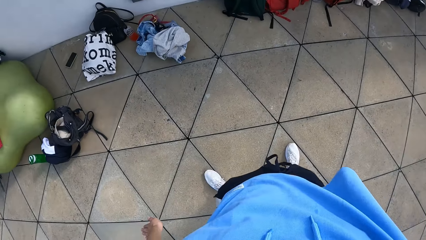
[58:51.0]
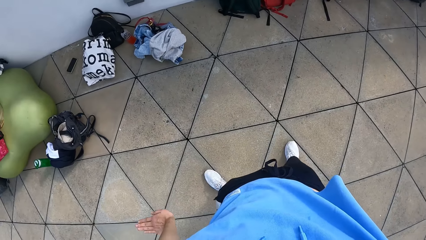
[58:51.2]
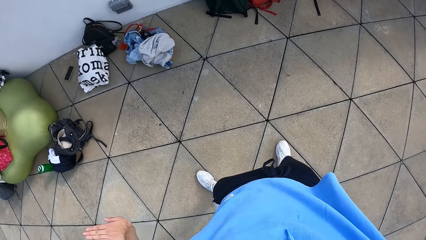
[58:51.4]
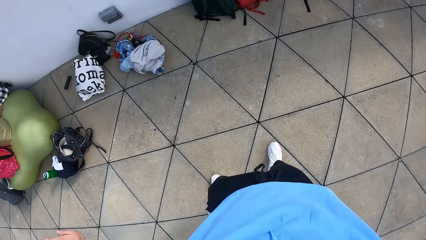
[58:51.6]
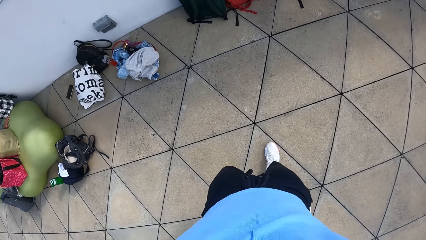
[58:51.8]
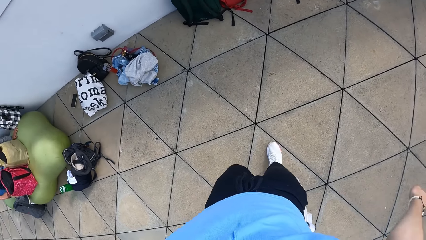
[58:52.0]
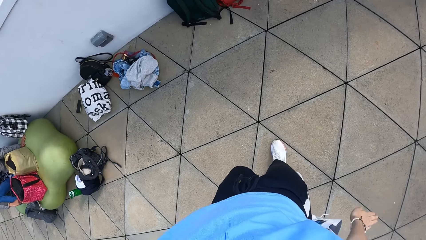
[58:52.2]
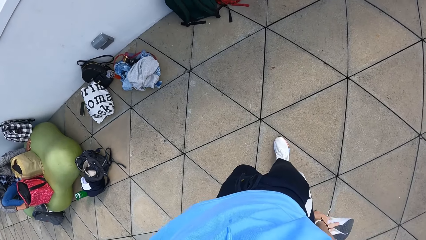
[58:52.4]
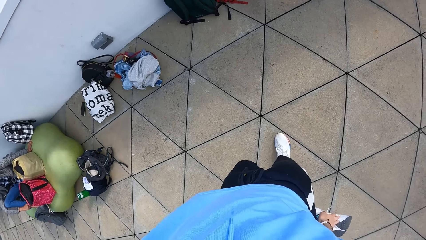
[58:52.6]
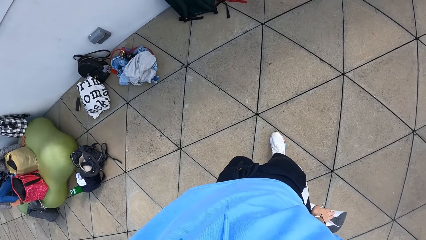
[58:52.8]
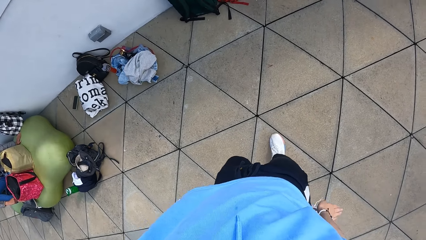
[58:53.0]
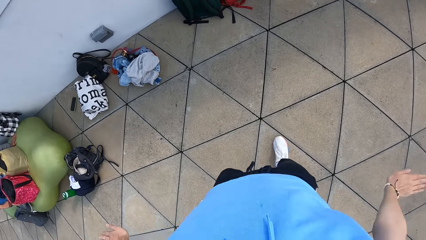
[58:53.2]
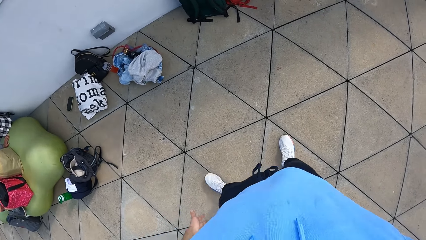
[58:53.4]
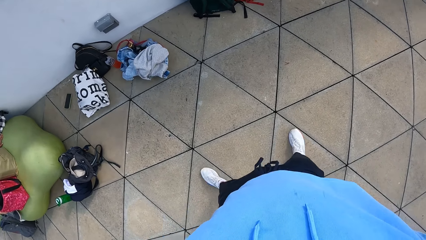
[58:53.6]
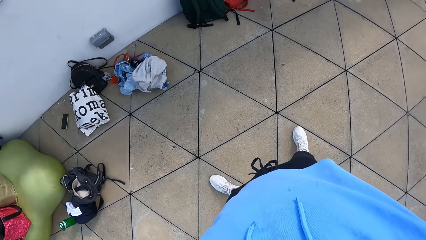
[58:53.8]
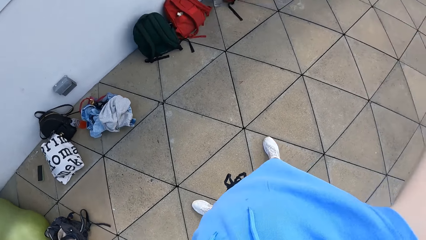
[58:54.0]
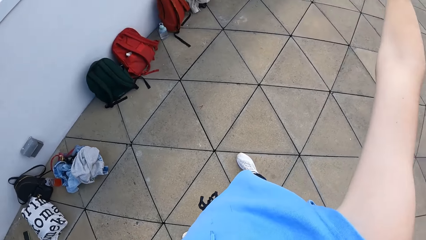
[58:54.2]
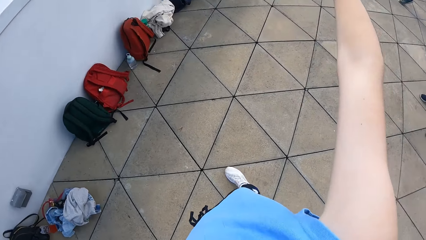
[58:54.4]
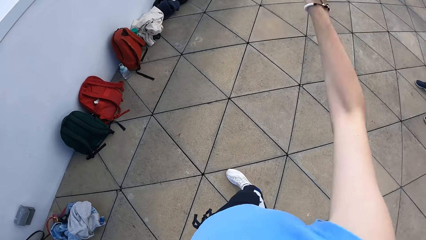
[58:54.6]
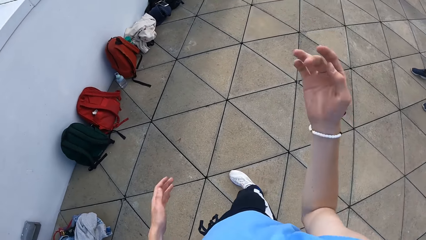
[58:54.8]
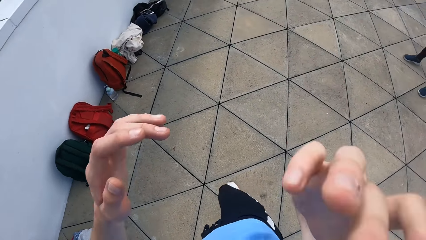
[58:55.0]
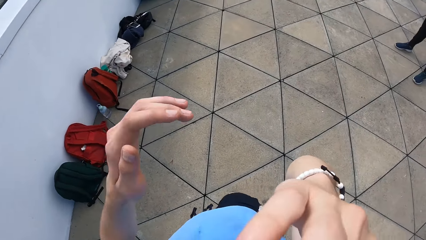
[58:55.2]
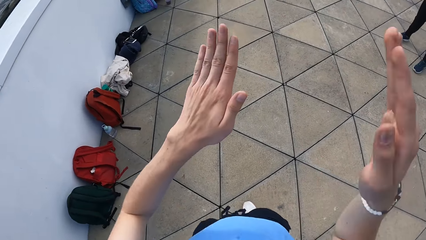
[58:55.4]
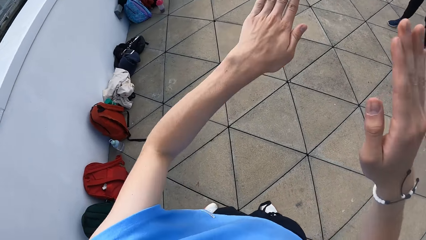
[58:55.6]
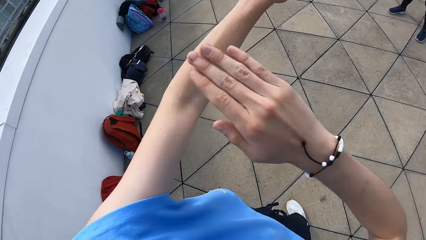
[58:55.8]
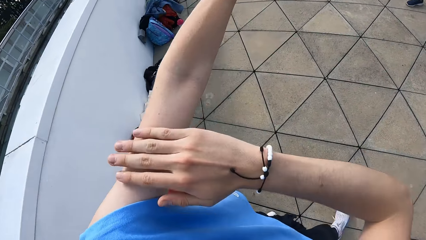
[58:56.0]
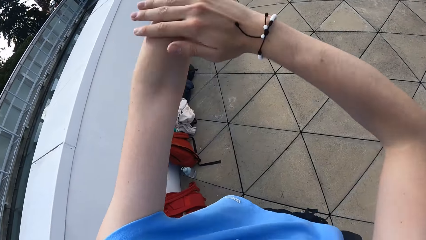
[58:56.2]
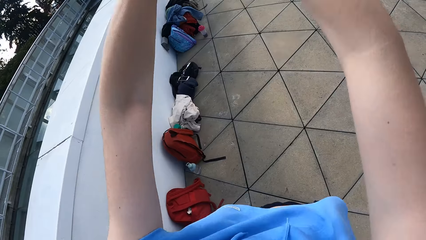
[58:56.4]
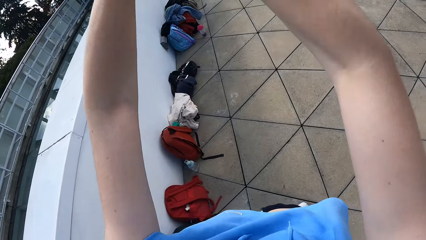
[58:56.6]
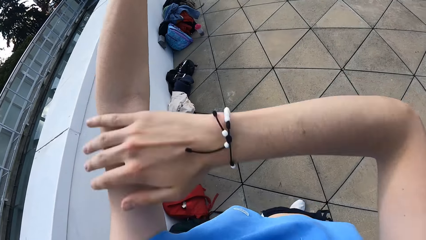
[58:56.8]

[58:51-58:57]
The camera wearer lifts her left leg.

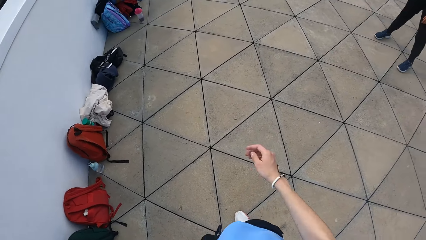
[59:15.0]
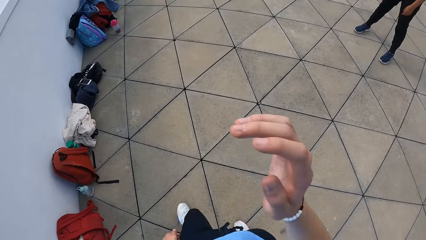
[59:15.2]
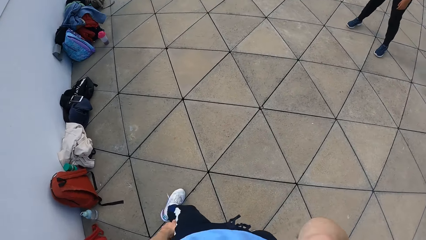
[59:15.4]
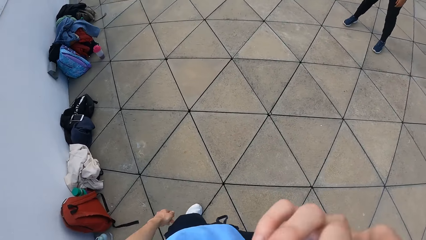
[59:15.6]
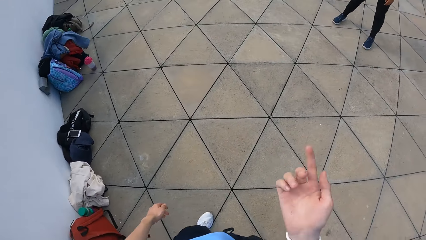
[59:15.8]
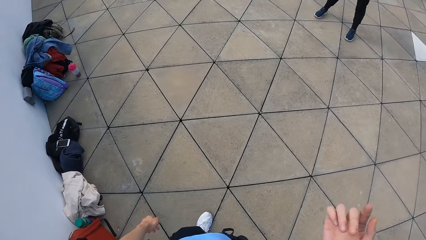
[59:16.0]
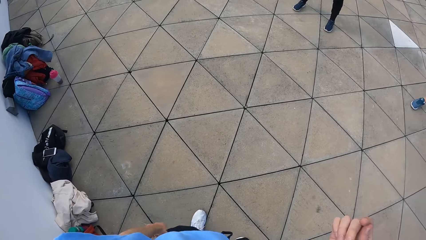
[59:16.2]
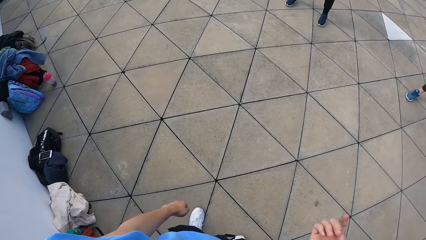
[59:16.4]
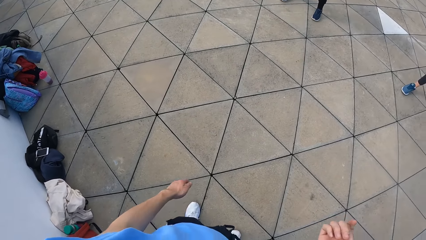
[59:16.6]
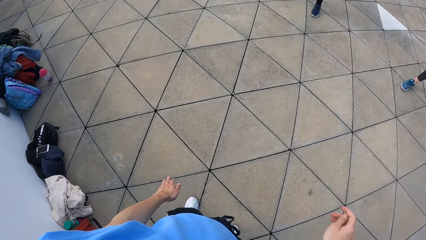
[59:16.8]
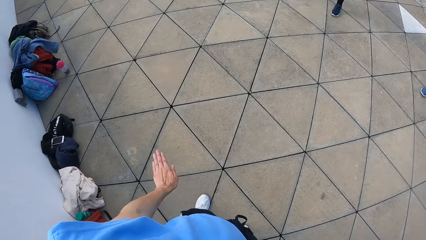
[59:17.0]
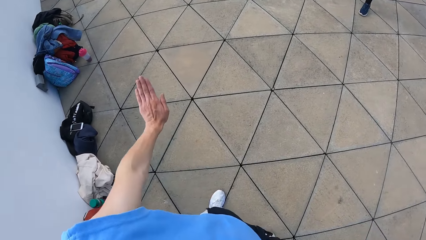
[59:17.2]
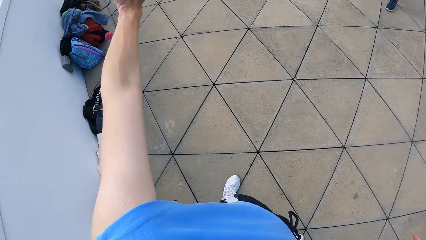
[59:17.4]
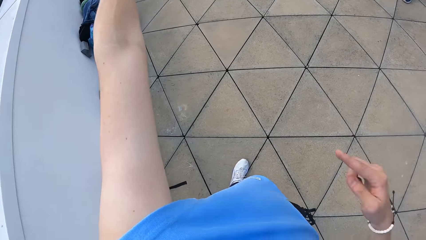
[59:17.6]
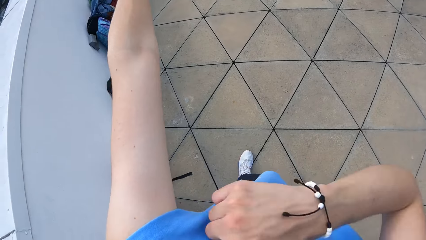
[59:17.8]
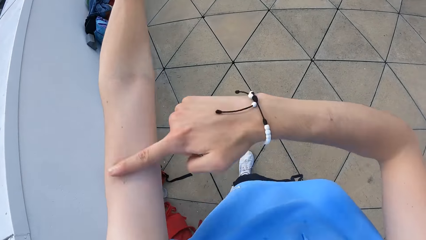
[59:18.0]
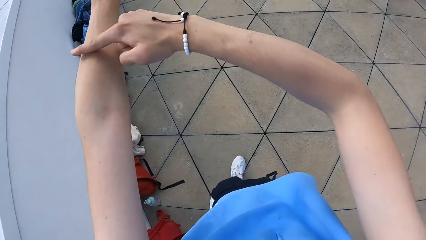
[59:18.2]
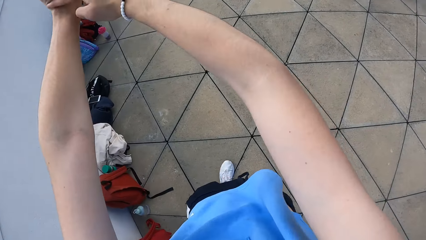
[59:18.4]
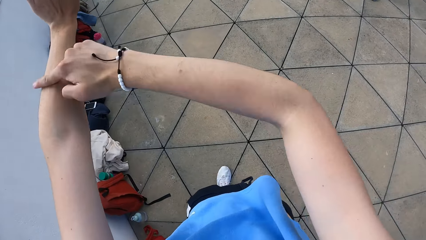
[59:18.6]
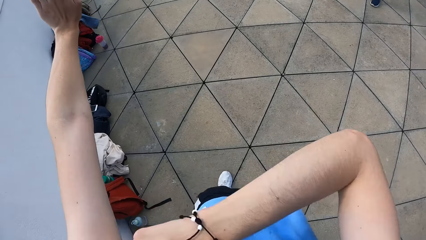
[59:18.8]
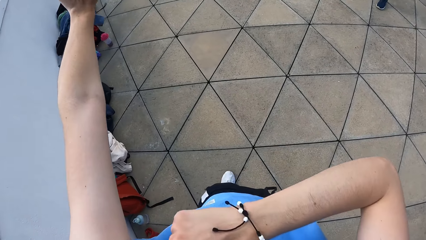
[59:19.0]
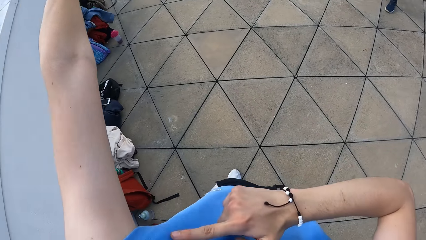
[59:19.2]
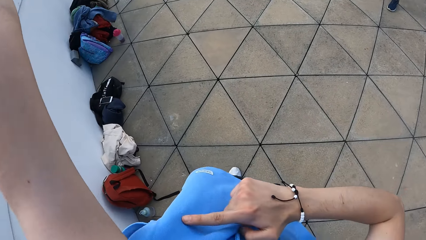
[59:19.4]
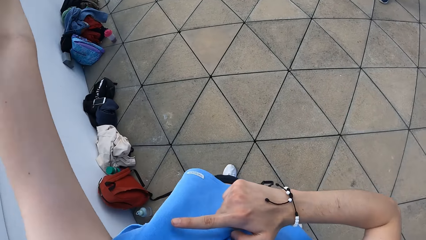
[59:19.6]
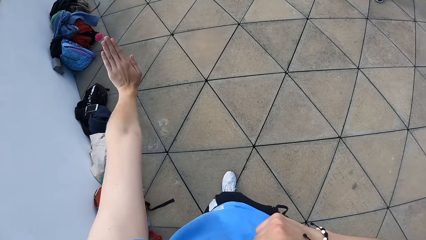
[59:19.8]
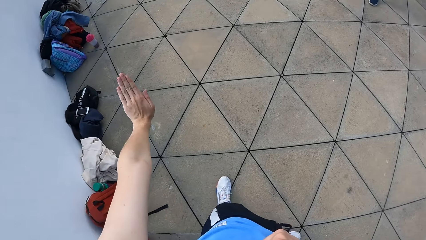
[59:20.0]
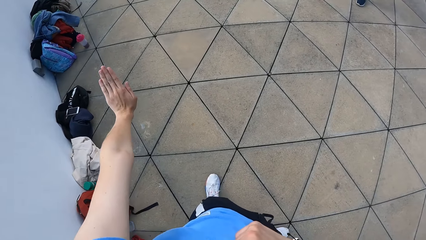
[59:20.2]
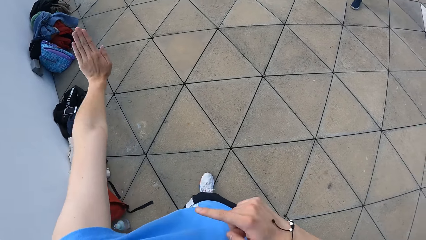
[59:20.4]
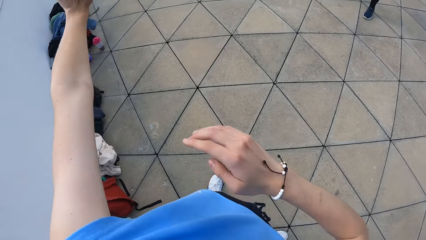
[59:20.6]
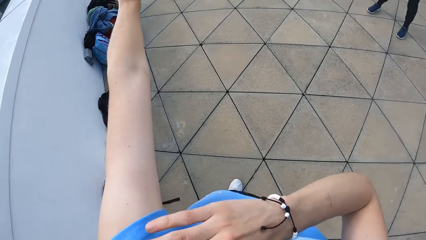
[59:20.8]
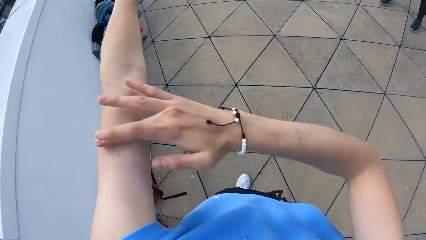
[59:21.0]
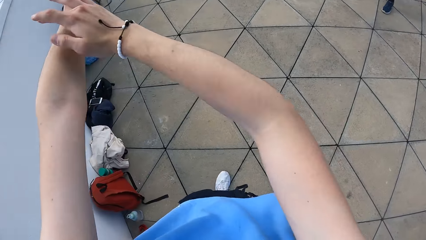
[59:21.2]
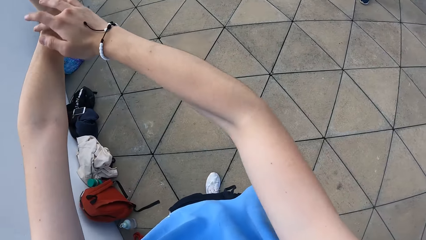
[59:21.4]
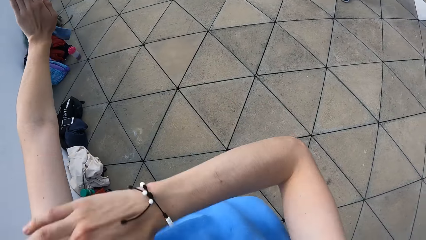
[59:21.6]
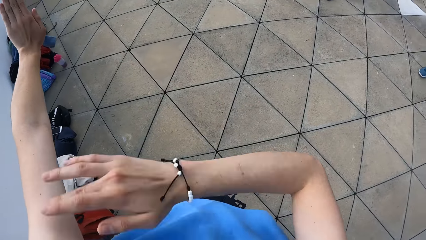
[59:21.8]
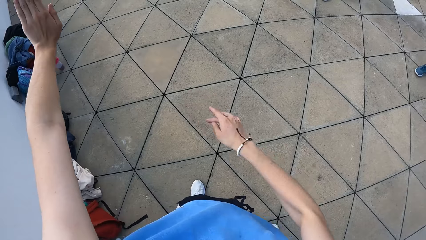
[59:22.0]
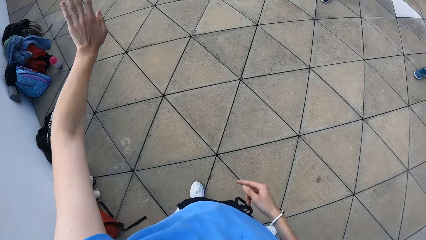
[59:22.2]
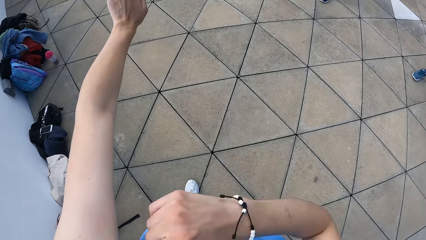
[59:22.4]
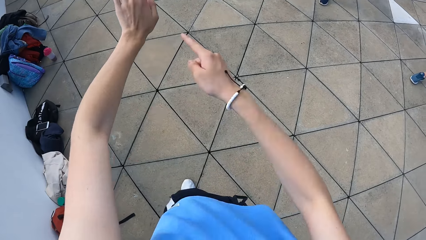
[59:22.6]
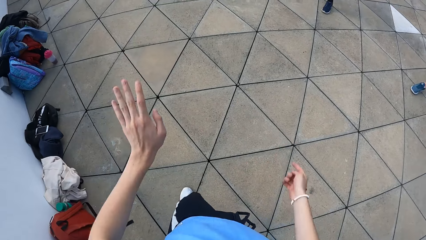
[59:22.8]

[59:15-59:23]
The camera wearer raises her left hand.

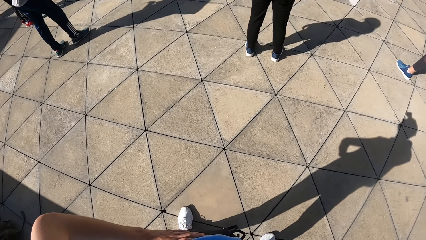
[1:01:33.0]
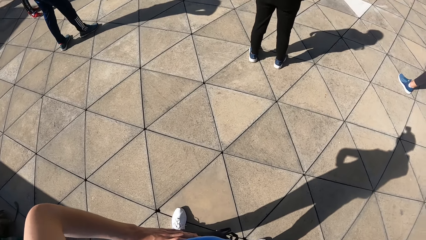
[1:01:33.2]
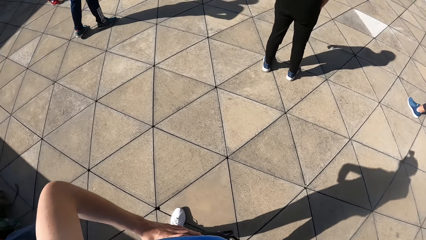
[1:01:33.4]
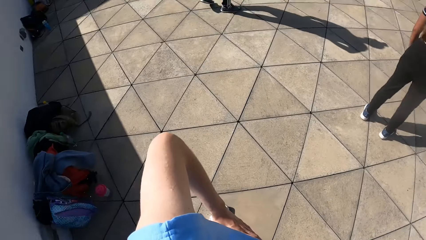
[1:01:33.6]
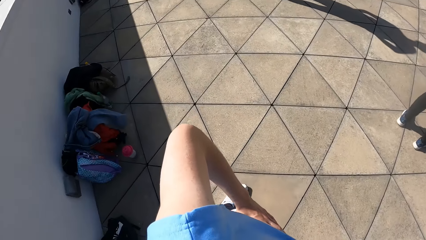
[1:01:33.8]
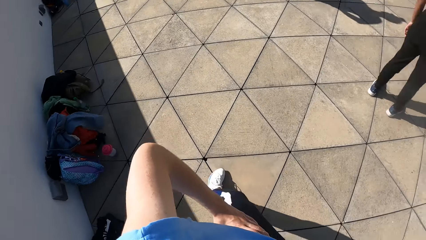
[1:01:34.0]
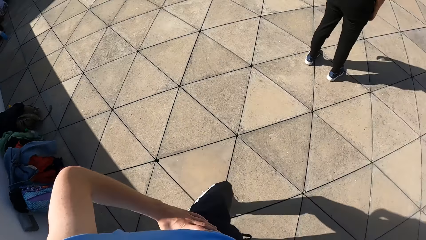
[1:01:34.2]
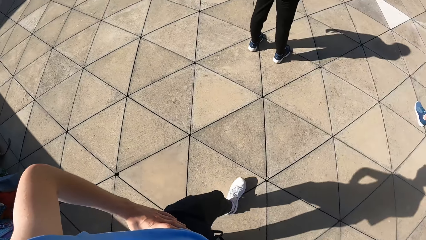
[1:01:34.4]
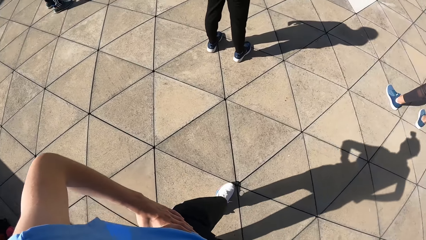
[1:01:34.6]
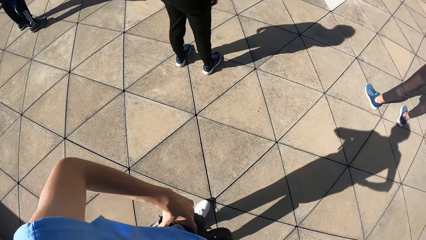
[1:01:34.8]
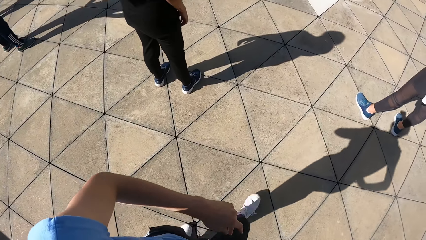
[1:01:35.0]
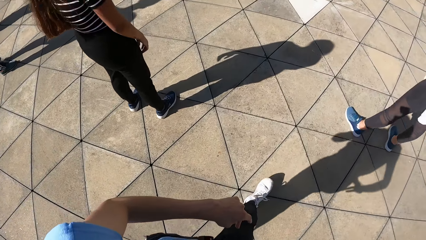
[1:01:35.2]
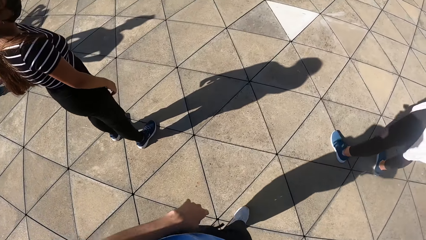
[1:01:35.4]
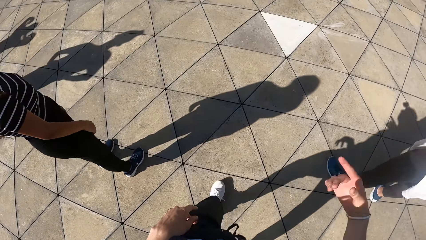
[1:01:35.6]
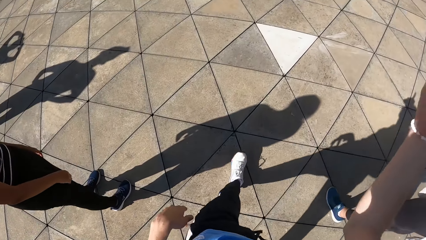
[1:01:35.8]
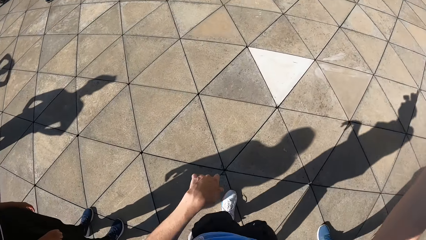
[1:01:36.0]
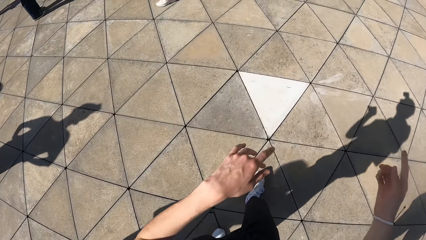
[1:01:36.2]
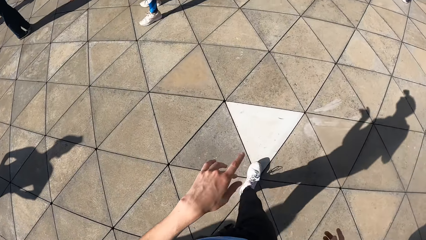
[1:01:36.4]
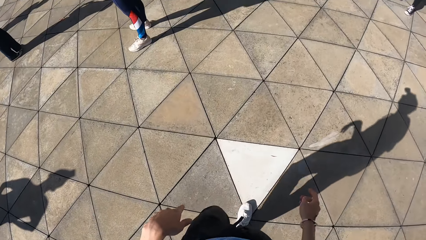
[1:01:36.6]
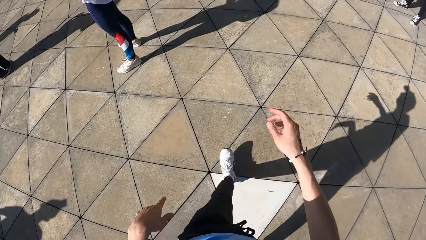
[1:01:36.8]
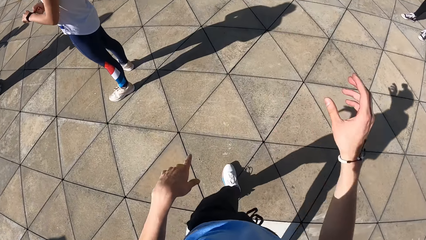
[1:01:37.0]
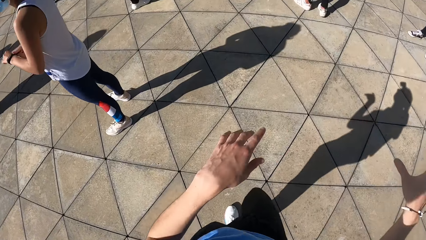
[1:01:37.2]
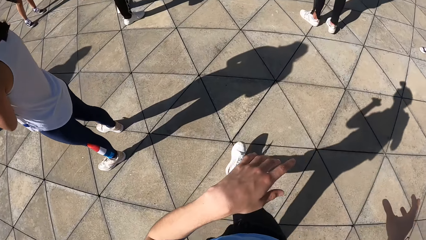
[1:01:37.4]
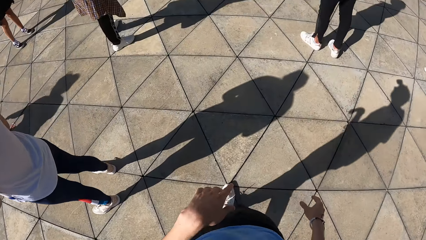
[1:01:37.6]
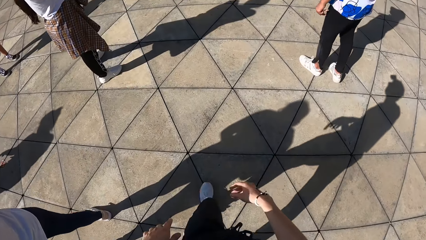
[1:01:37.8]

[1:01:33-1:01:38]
The camera wearer walks across the balcony.
